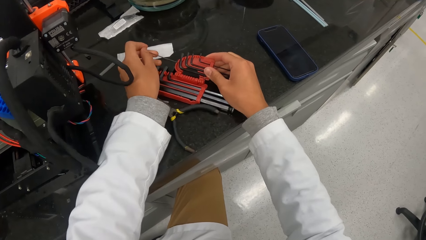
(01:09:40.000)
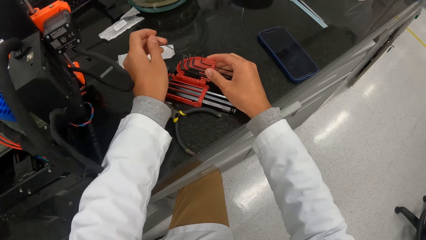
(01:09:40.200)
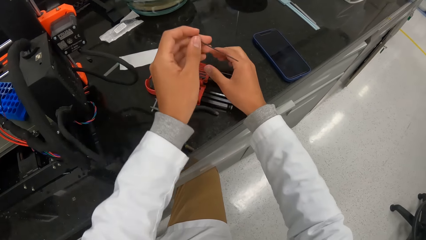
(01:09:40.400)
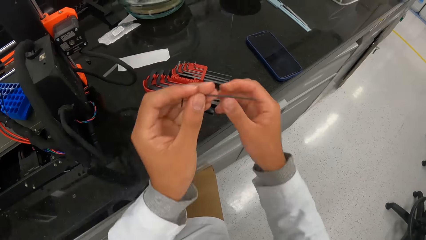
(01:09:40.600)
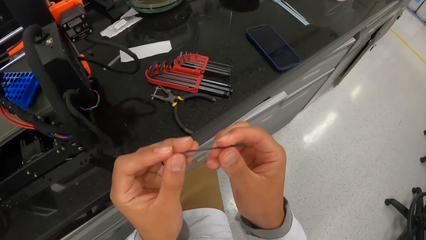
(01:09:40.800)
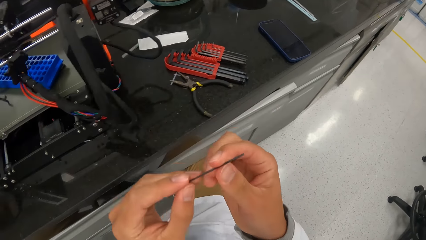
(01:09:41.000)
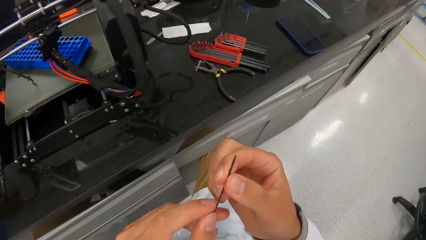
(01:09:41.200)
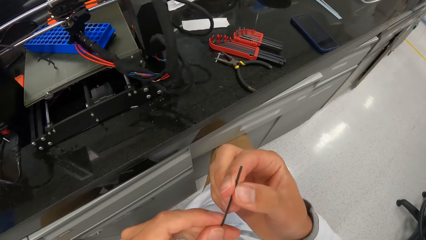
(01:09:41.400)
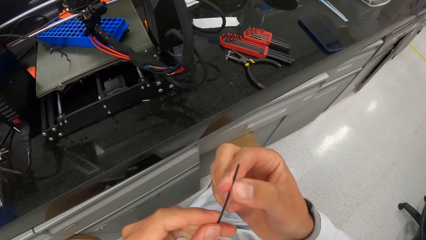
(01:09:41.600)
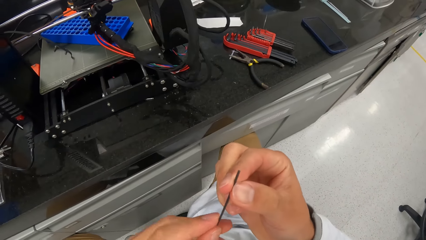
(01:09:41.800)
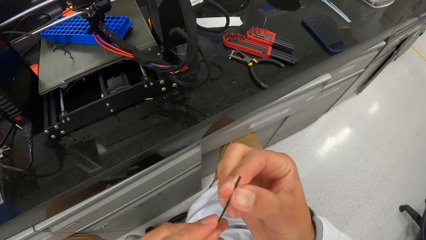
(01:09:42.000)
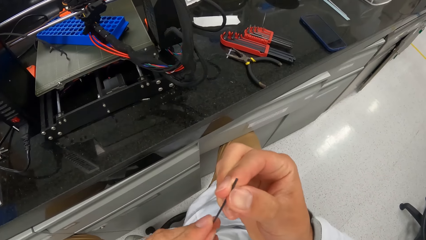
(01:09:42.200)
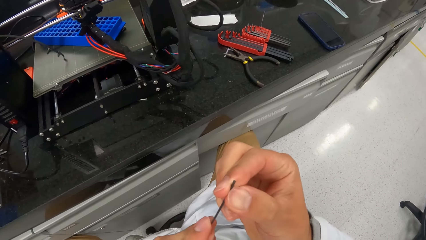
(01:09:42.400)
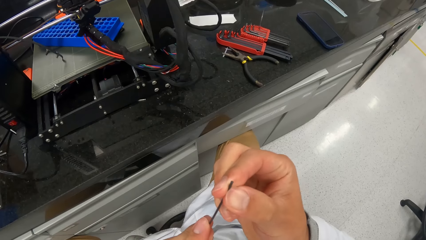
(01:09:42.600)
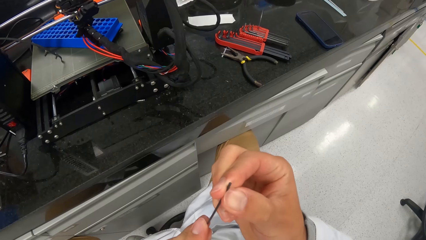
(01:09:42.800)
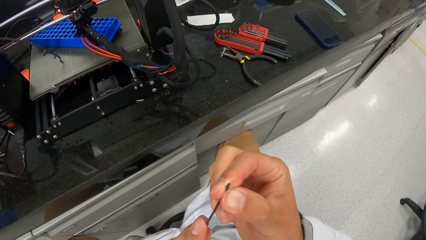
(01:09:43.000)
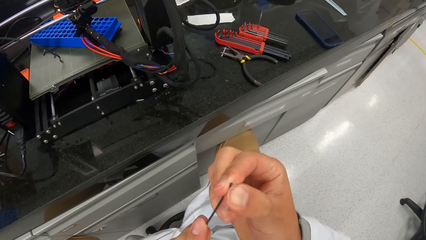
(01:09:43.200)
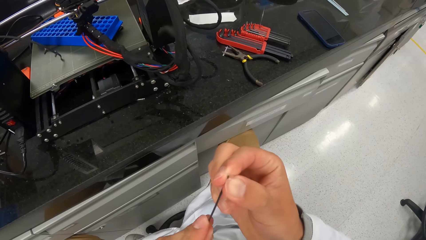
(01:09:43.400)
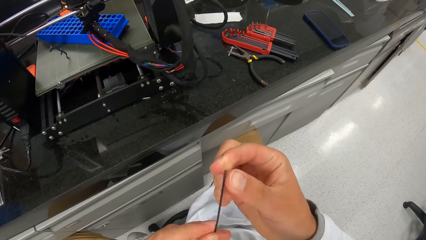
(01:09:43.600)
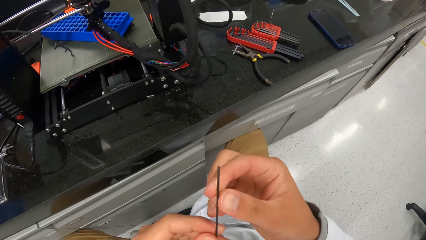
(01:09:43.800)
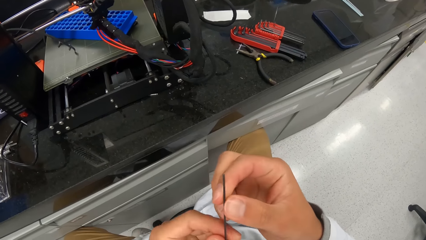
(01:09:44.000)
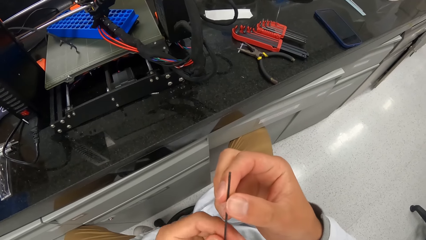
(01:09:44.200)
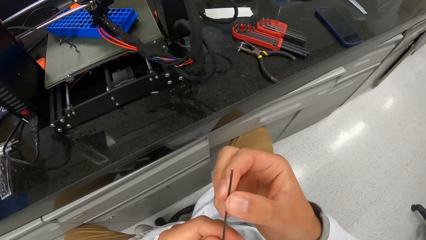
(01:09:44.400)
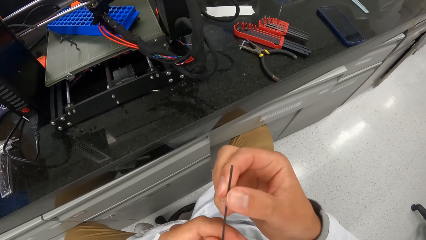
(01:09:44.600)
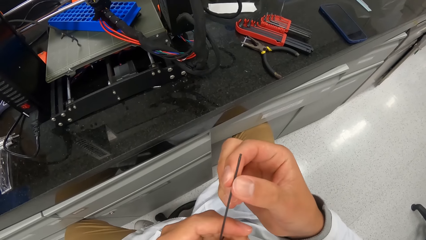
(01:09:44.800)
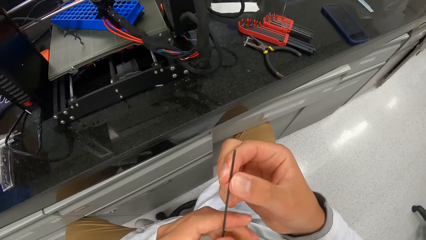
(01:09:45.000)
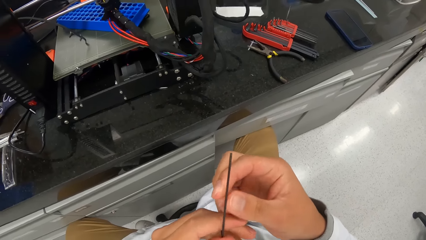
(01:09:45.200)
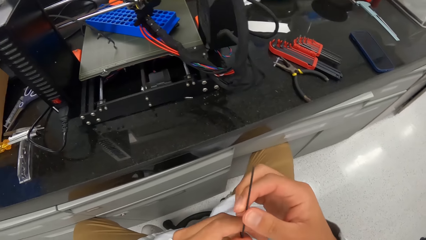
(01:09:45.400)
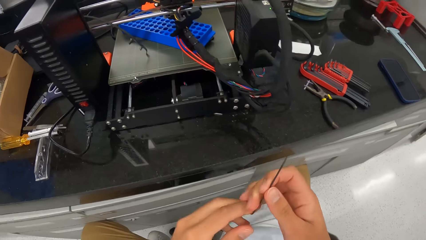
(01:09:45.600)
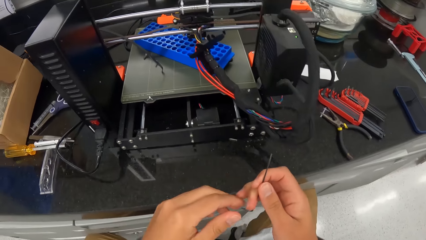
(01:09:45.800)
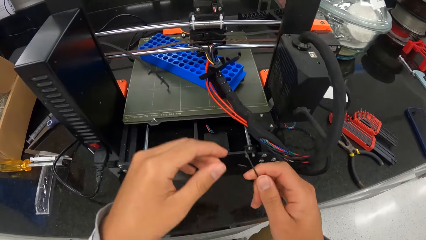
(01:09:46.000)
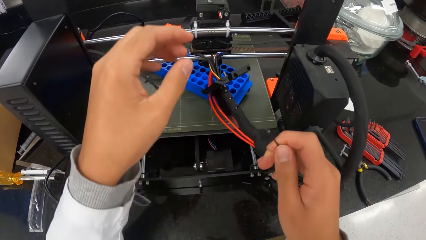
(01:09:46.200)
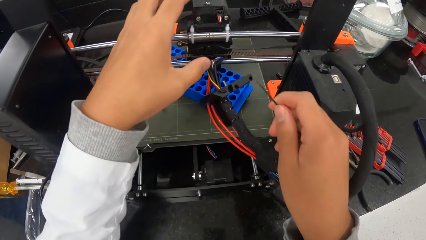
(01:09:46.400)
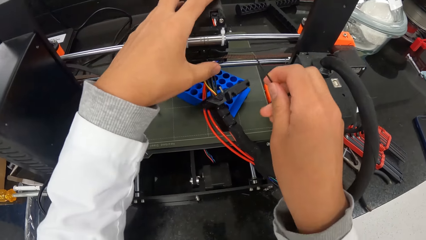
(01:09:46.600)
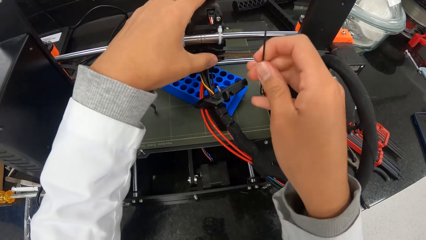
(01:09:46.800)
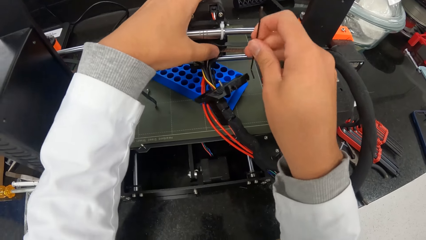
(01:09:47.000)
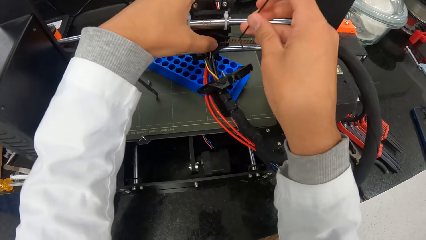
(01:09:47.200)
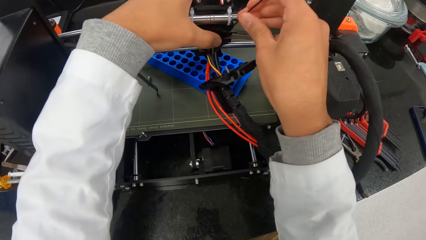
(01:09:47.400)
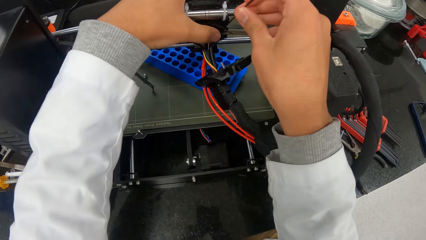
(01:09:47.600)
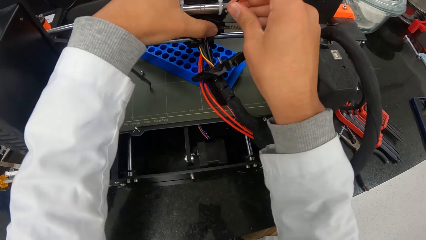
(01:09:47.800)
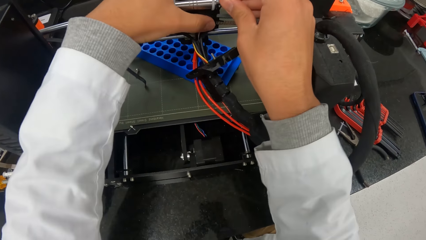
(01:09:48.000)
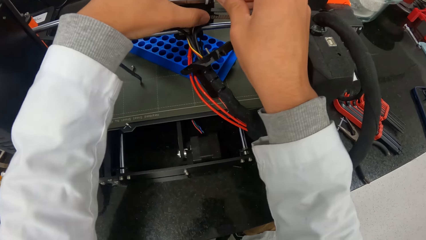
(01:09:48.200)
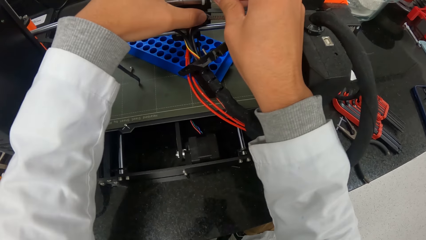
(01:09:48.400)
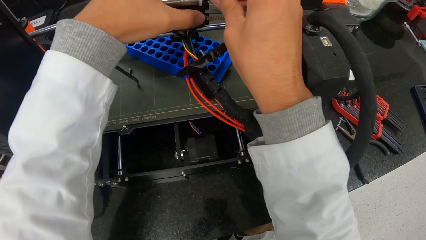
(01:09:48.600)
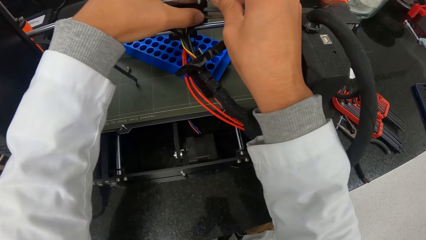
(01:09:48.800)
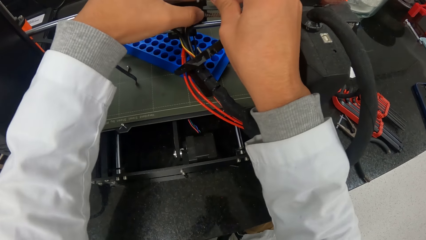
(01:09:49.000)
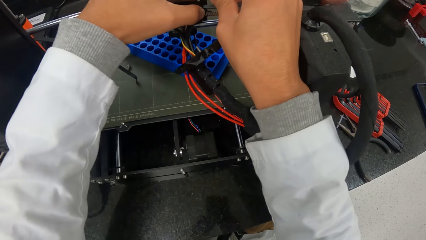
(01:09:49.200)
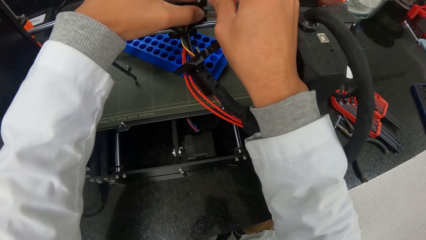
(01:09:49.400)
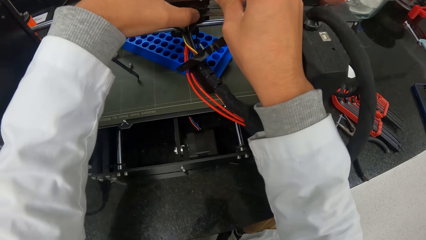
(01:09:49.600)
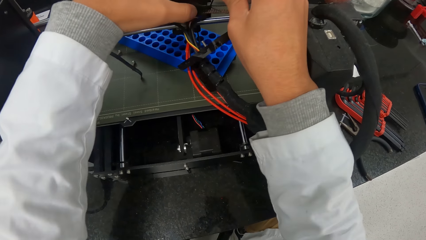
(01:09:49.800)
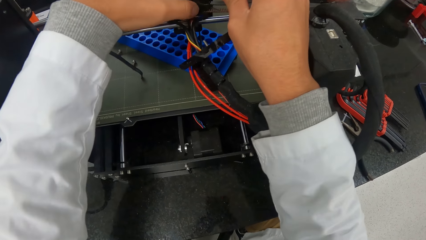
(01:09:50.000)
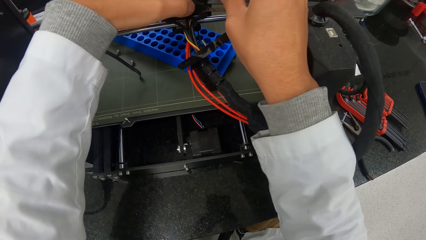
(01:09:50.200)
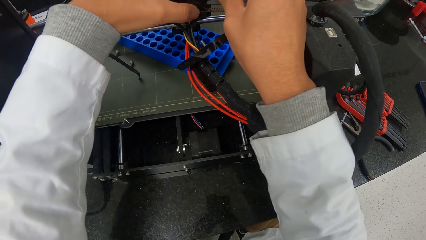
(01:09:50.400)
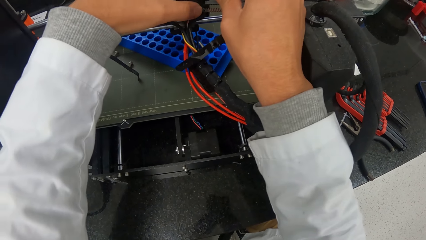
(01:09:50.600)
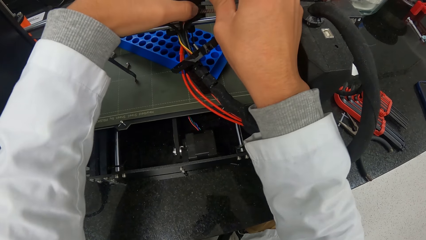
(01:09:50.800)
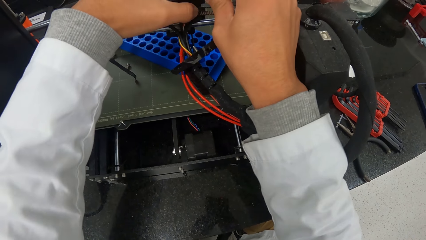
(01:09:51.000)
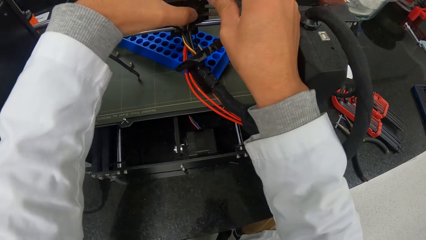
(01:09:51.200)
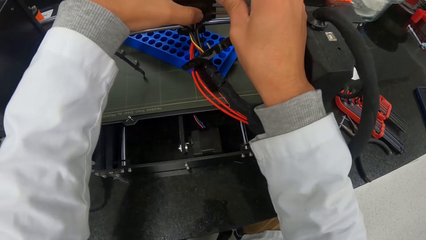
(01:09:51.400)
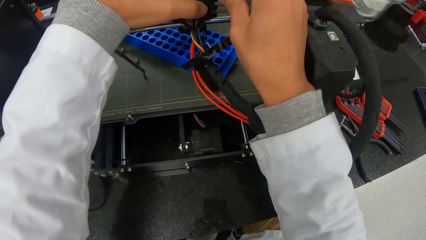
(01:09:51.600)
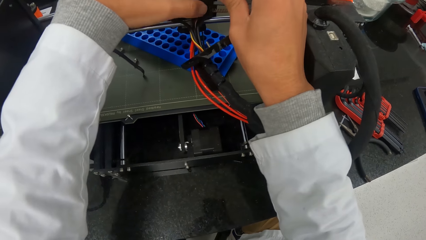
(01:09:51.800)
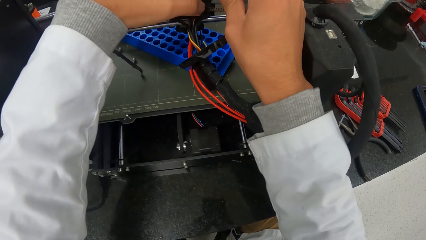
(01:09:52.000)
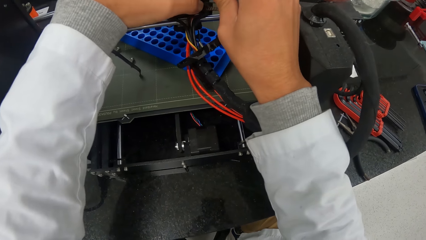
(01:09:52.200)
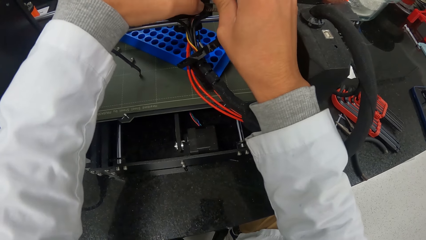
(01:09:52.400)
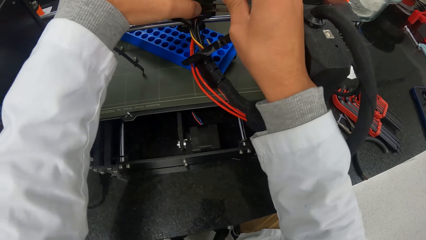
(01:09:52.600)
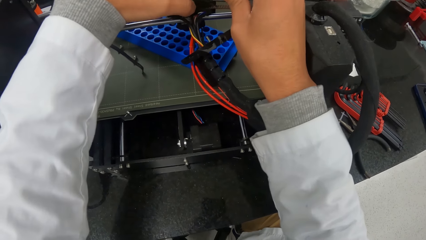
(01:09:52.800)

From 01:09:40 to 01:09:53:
The camera wearer holds the L spanner. He cleans the tip of the allen key with his right hand. He detaches a belt from the turbofan with the allen key in his right hand. He adjusts the holders of the microtome.

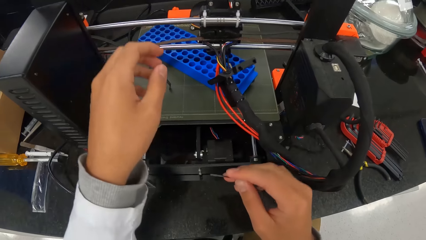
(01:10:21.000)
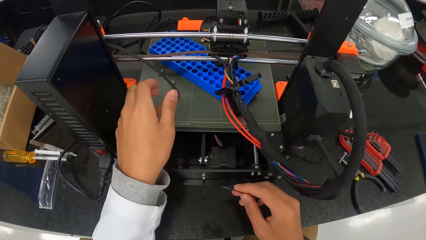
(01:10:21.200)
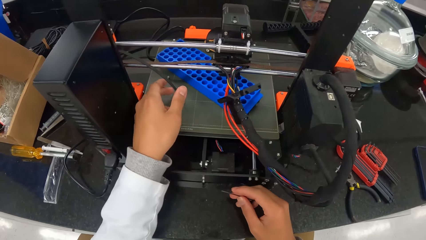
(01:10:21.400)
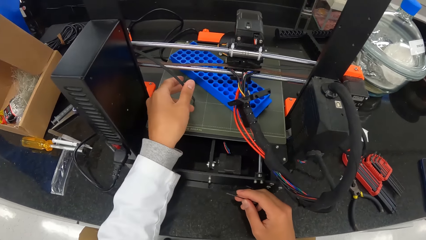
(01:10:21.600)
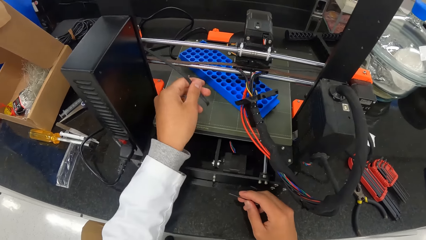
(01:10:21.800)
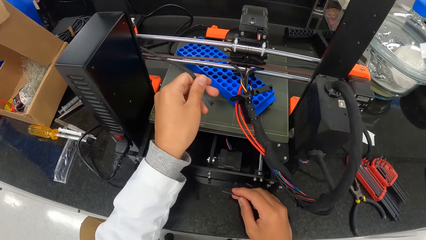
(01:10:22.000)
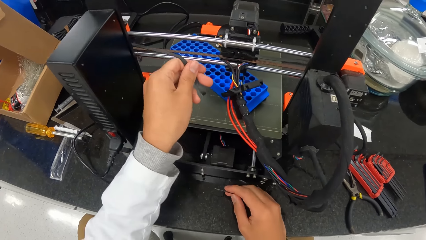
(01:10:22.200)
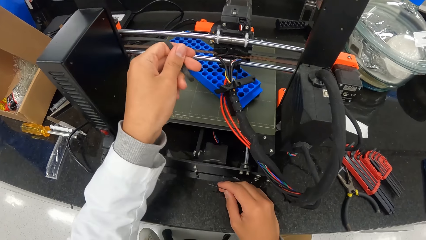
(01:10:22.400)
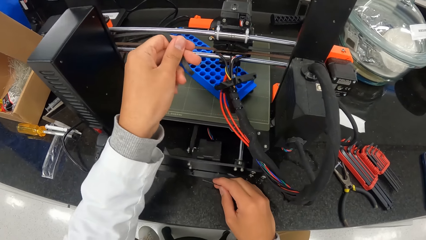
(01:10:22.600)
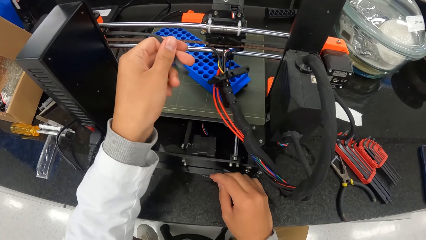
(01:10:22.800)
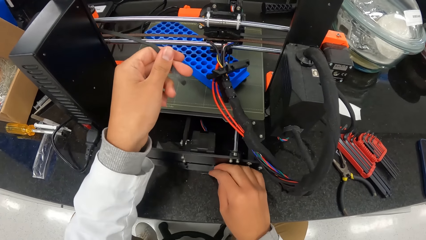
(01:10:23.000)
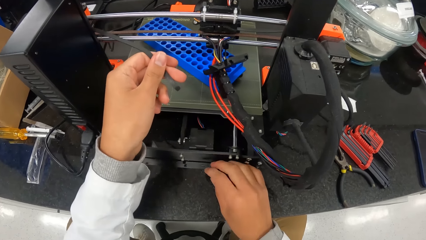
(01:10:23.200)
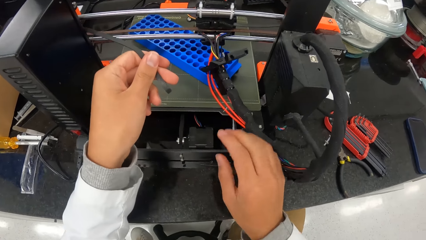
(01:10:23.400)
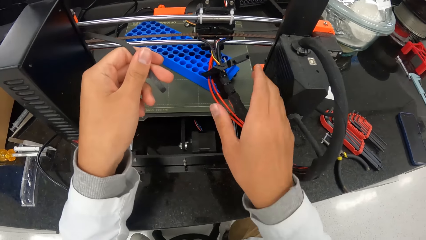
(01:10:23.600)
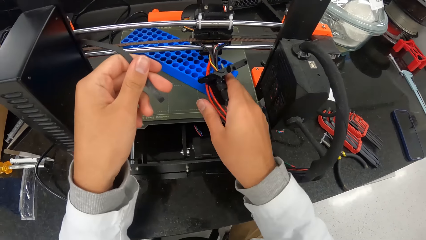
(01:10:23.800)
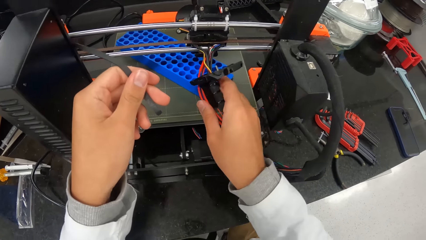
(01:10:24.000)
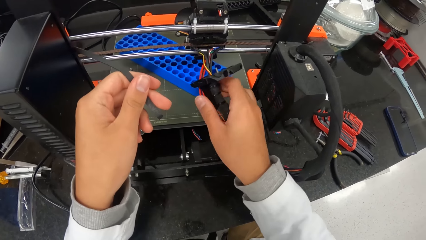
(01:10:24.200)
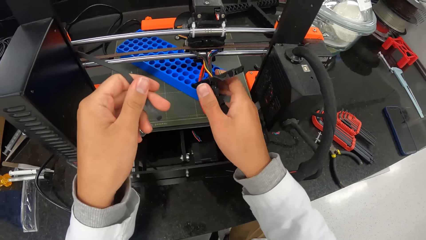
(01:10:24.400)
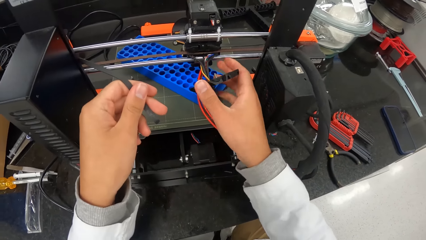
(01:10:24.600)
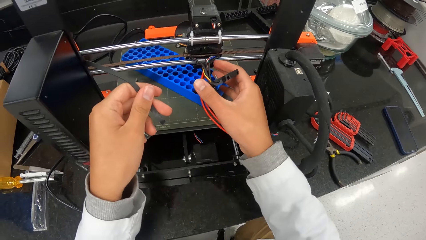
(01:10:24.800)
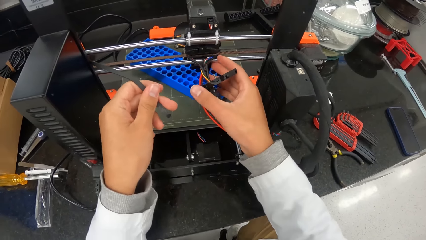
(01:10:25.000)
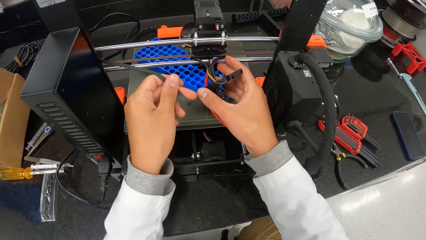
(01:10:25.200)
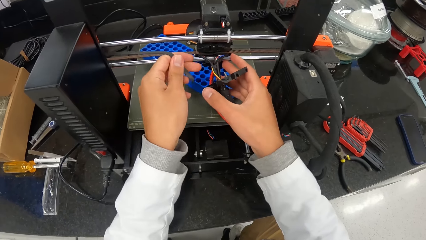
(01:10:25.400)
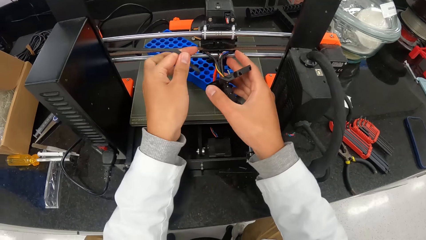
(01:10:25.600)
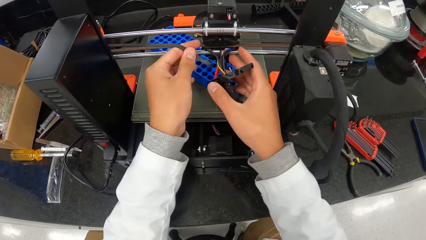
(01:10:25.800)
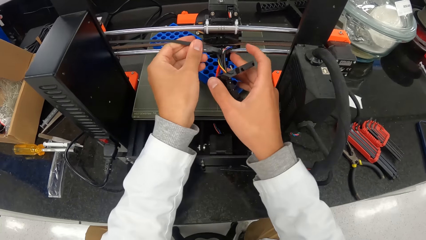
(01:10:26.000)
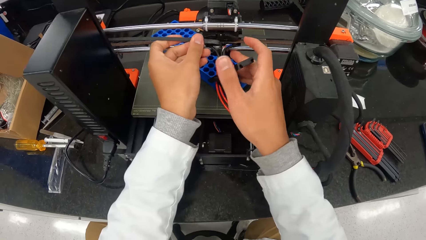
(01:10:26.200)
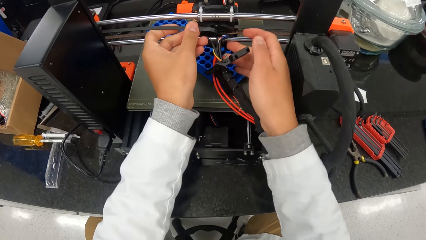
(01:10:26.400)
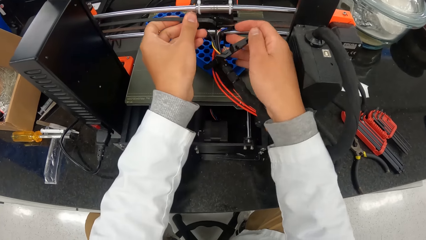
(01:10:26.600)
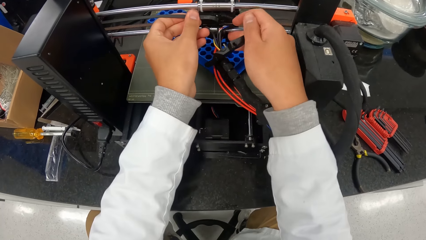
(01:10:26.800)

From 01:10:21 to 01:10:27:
The camera wearer holds a plastic wire. They adjust the microtome holders.
